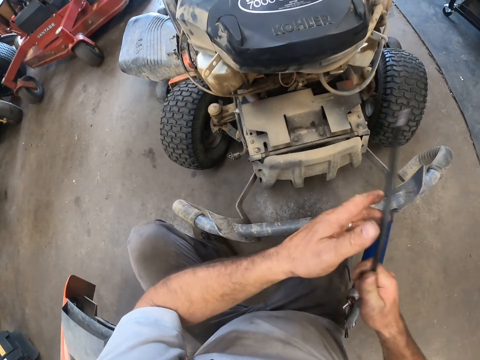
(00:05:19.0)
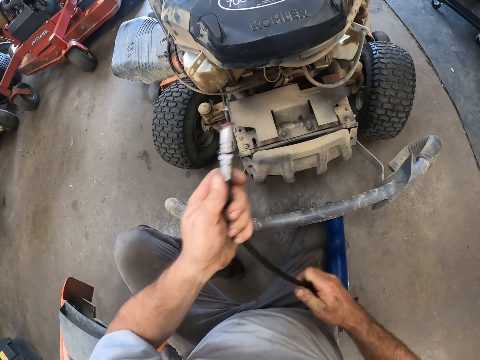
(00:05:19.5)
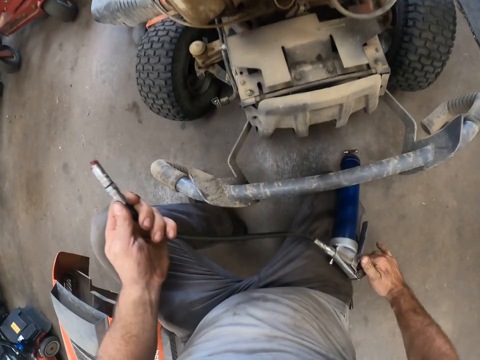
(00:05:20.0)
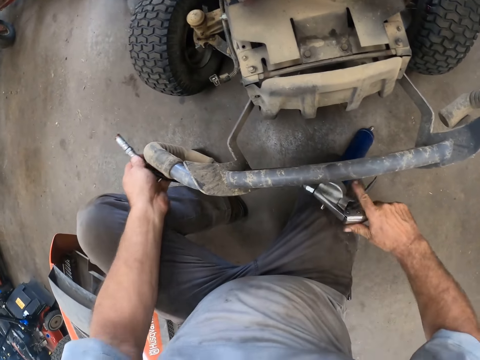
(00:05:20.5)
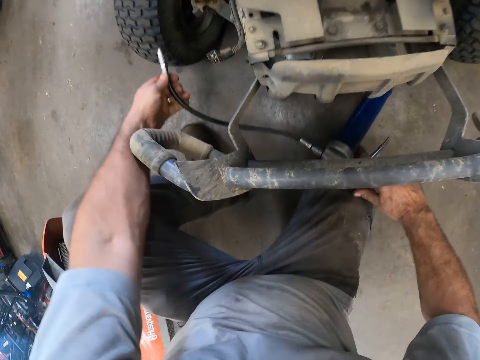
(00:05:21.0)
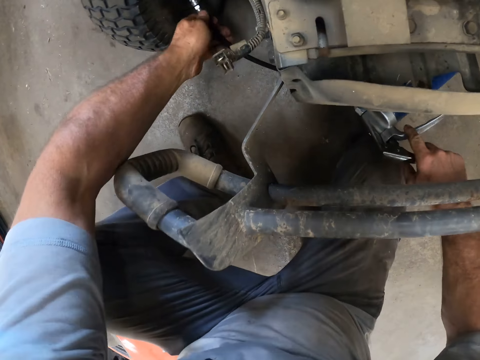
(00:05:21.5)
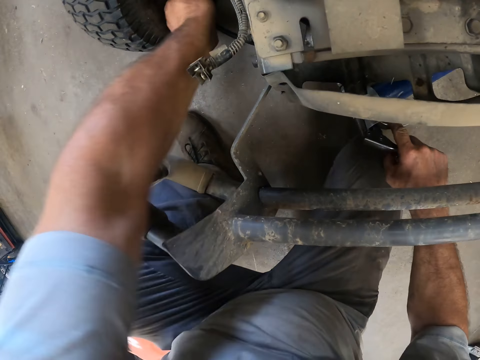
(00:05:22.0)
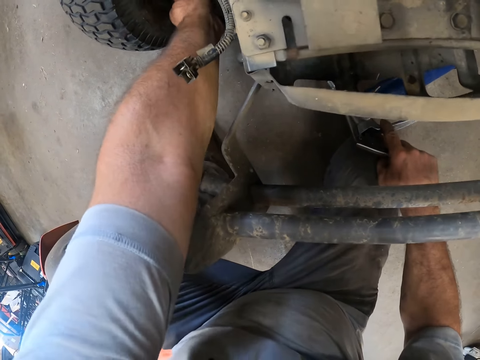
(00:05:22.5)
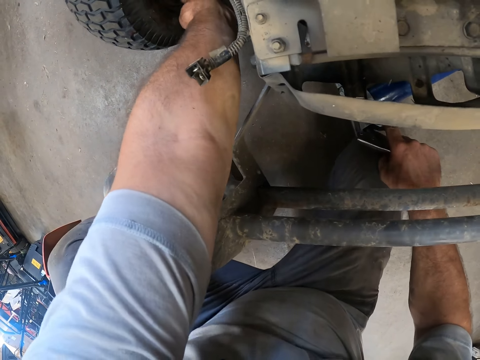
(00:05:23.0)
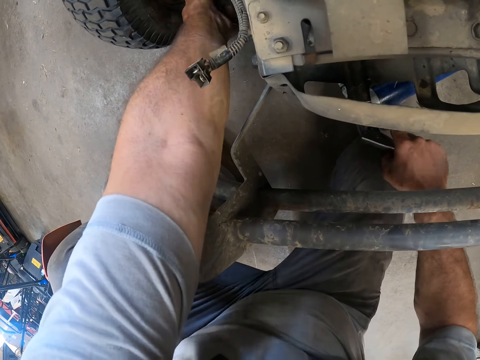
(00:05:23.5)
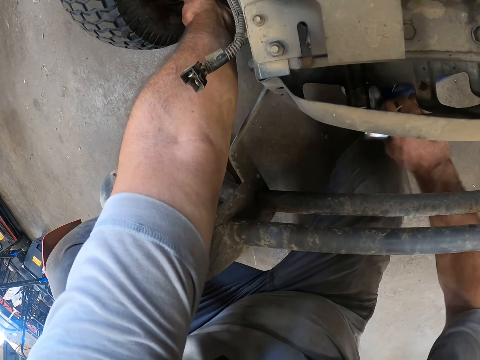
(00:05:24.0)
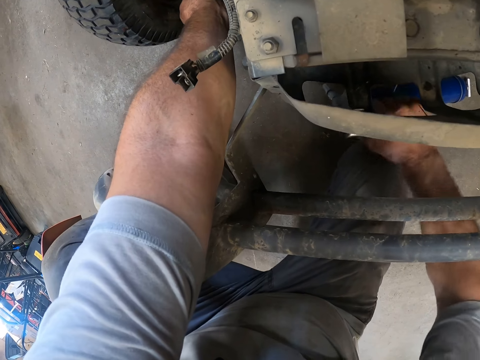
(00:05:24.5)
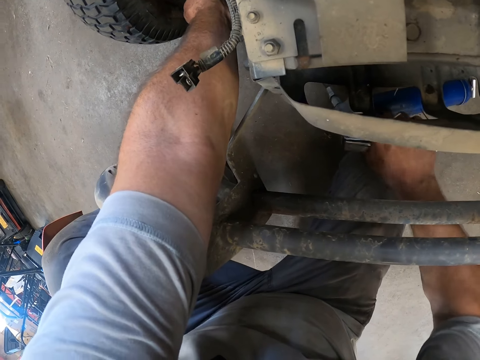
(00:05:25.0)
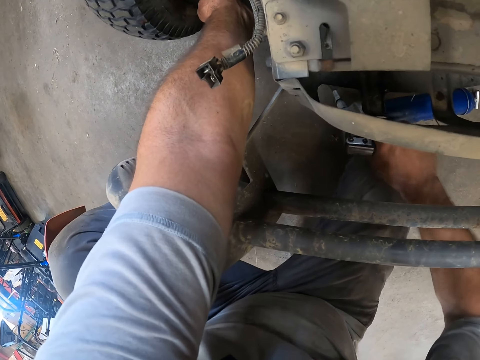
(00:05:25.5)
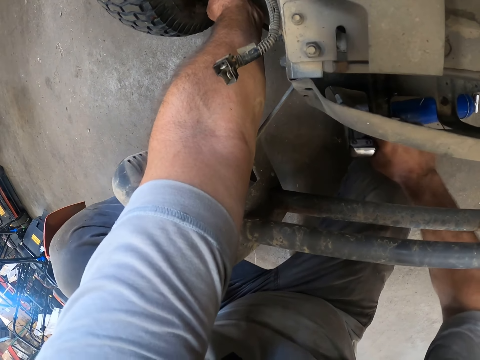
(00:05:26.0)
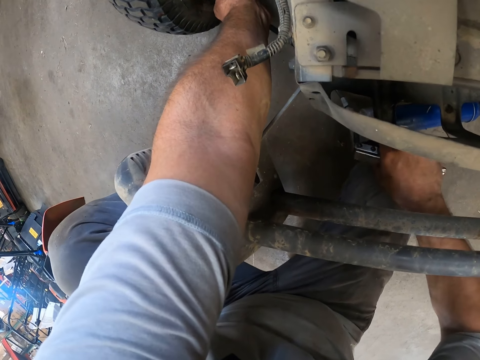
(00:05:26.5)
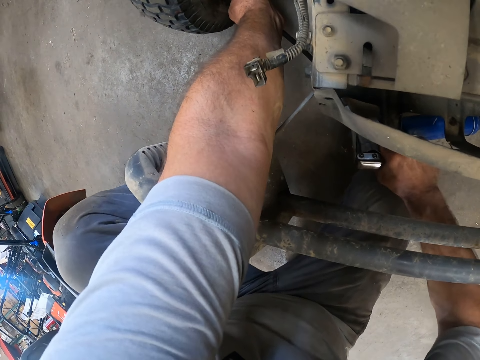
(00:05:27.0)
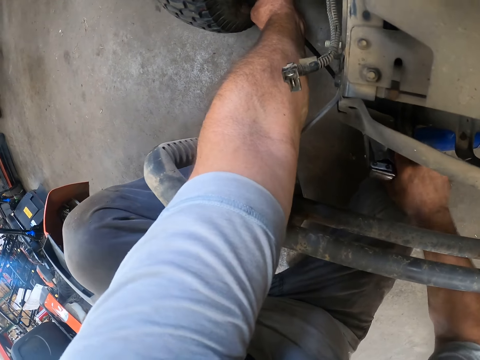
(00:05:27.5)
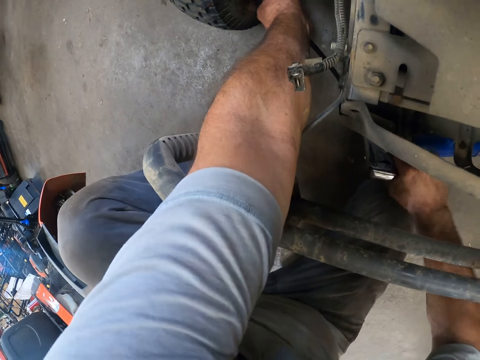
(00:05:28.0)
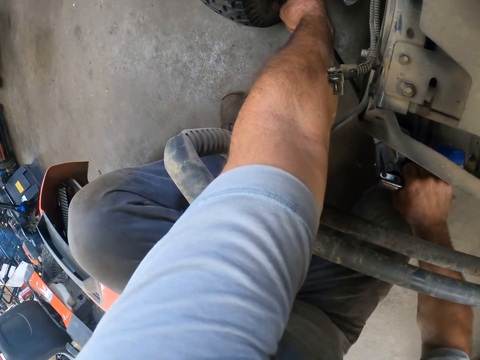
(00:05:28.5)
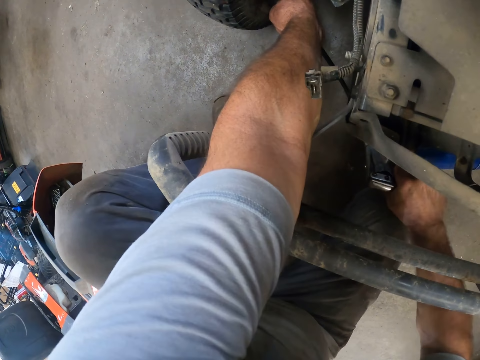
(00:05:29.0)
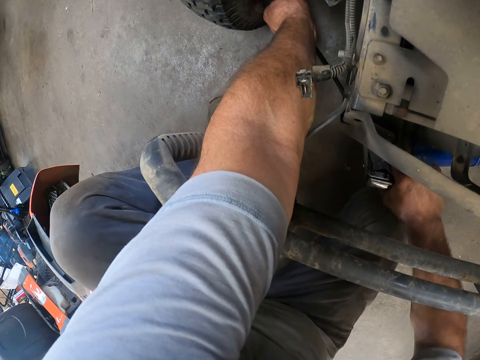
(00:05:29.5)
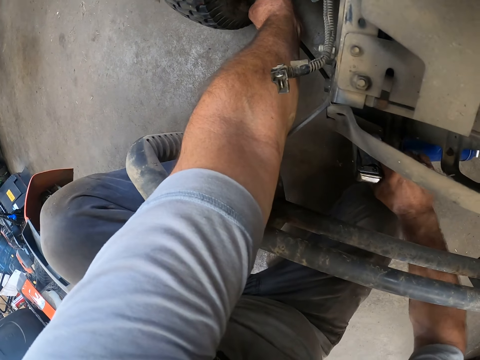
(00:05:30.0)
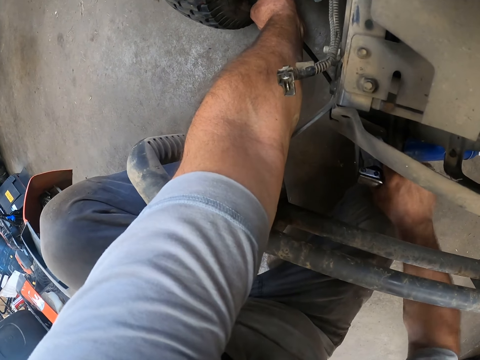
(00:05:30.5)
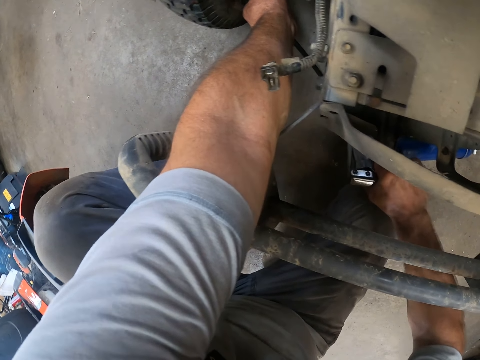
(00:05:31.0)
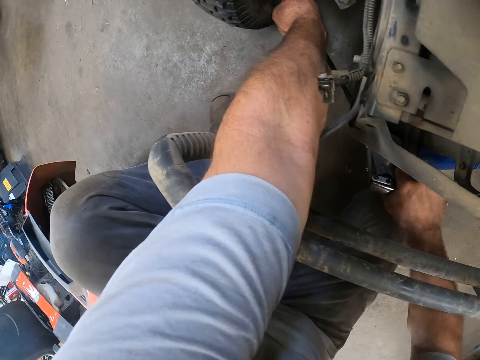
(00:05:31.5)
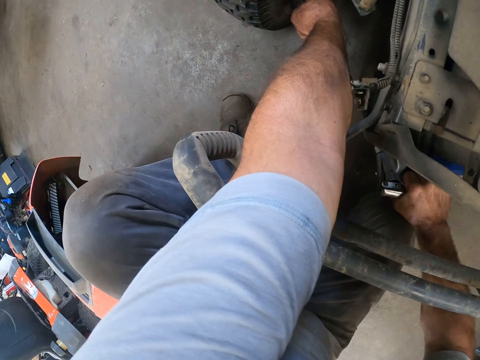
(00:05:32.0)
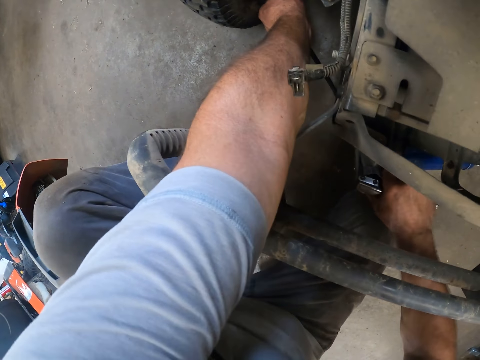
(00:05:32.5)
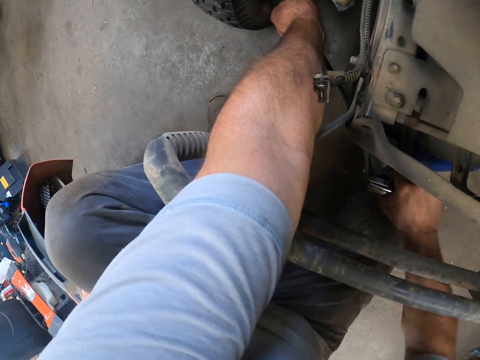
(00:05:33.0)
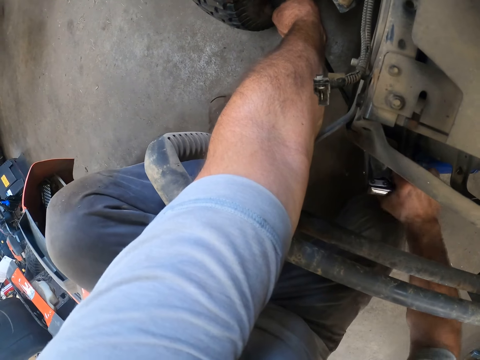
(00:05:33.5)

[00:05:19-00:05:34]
The camera wearer transfers the pump from his right hand to his left hand. He holds the pump with his right hand. He puts the pump under the tire with both hands. He fixes the hand air pump on the wheel. He presses the pump with his right hand. He pumps air in the wheel.

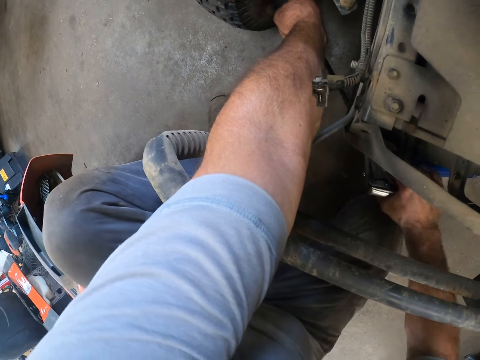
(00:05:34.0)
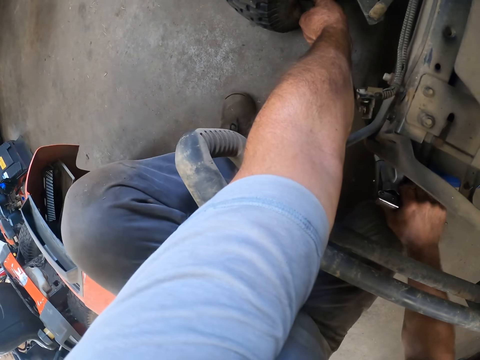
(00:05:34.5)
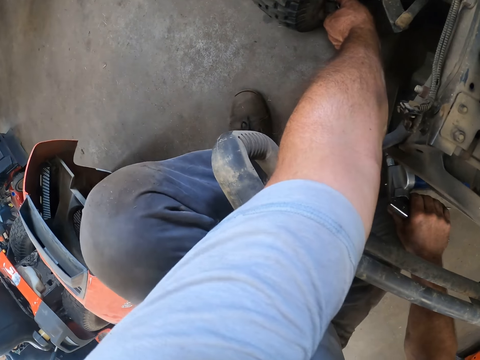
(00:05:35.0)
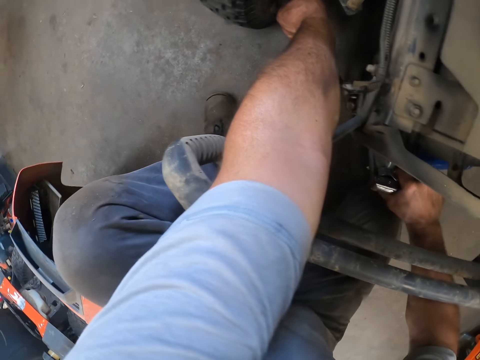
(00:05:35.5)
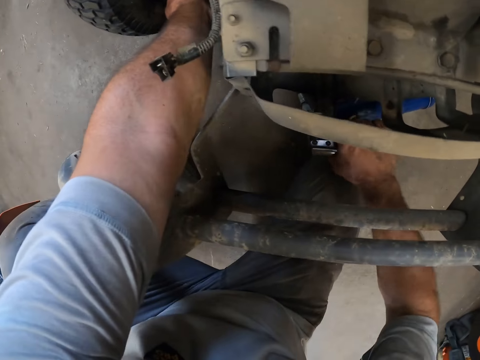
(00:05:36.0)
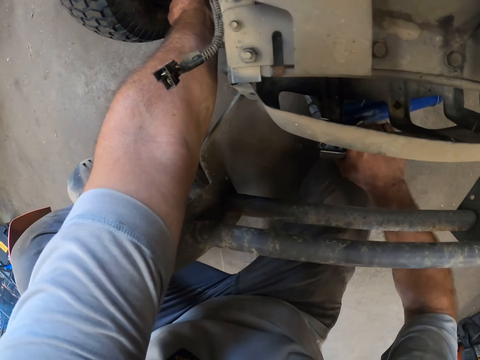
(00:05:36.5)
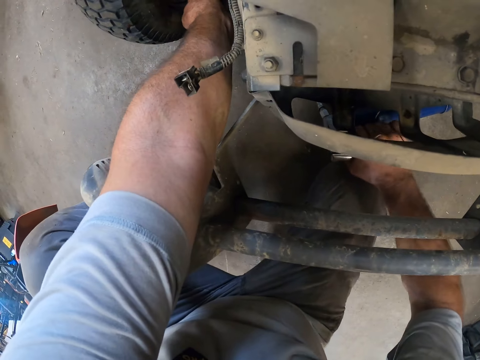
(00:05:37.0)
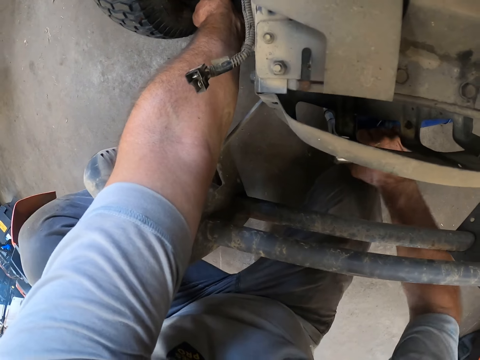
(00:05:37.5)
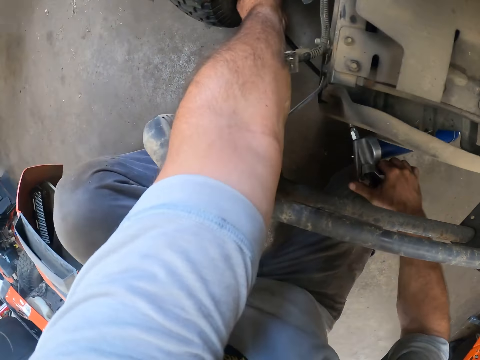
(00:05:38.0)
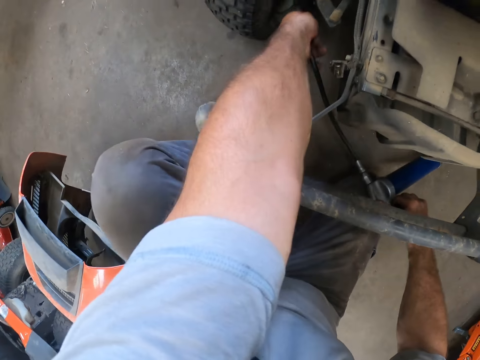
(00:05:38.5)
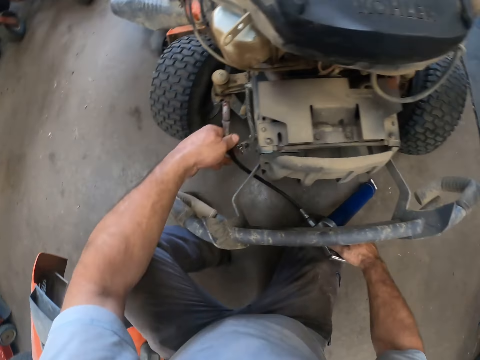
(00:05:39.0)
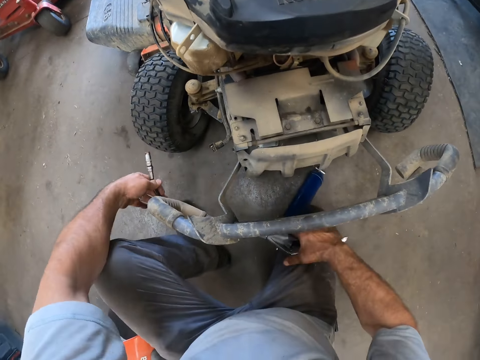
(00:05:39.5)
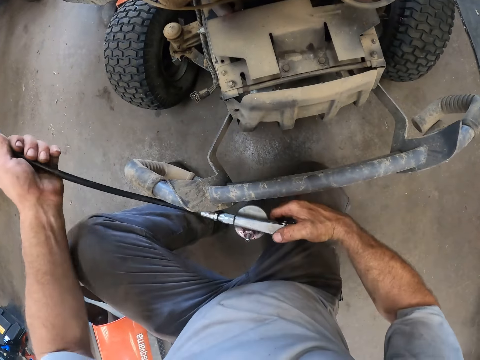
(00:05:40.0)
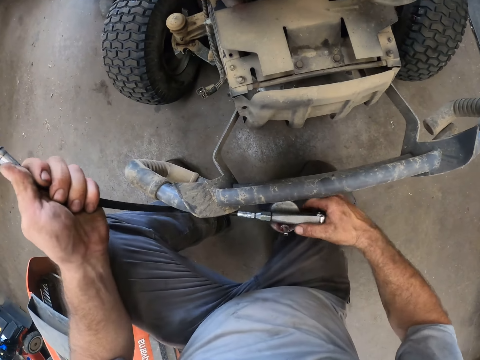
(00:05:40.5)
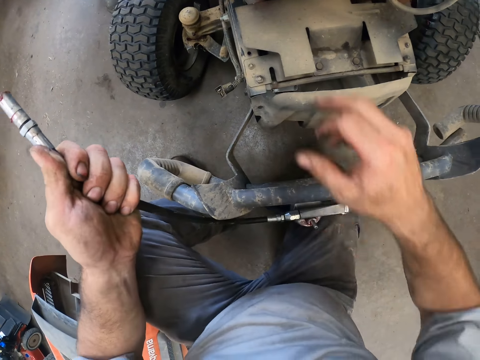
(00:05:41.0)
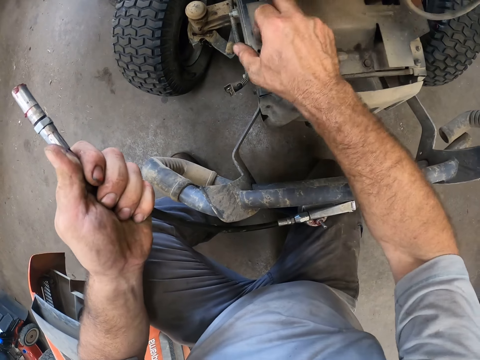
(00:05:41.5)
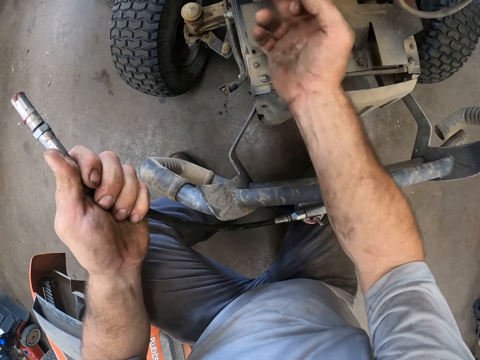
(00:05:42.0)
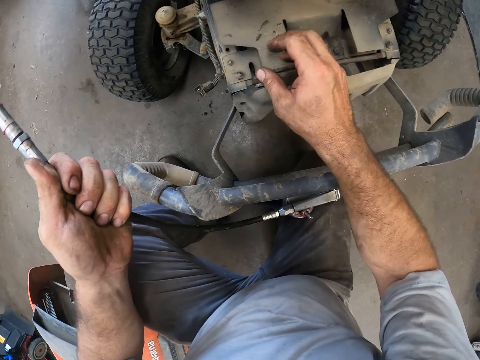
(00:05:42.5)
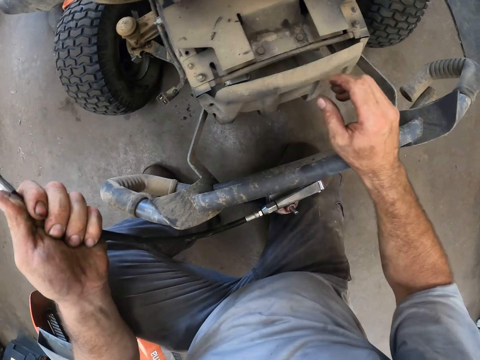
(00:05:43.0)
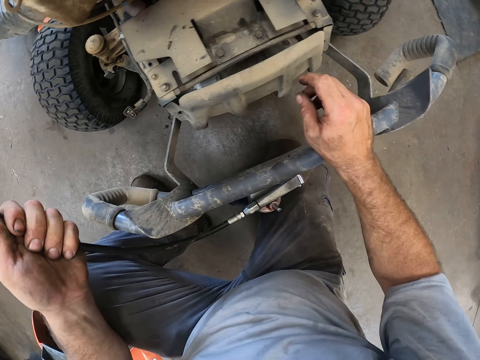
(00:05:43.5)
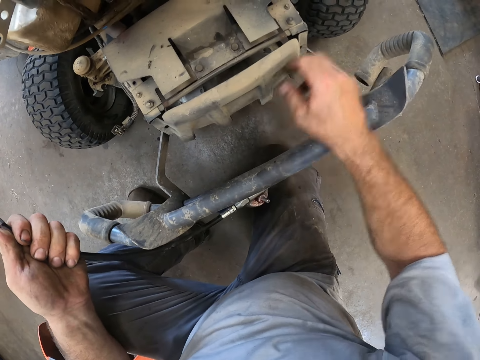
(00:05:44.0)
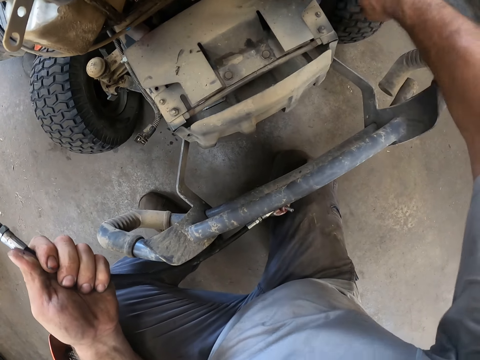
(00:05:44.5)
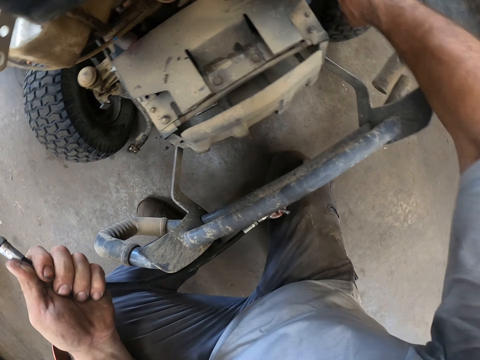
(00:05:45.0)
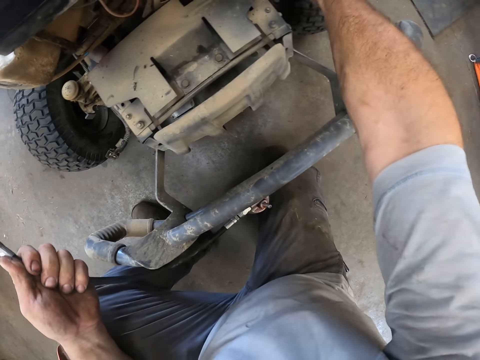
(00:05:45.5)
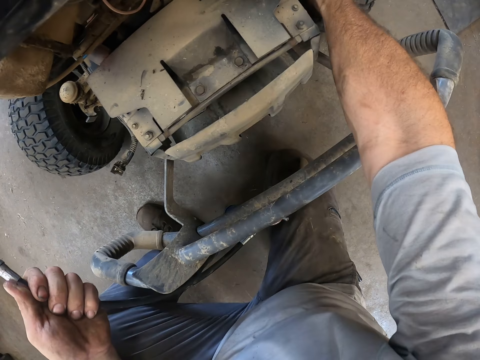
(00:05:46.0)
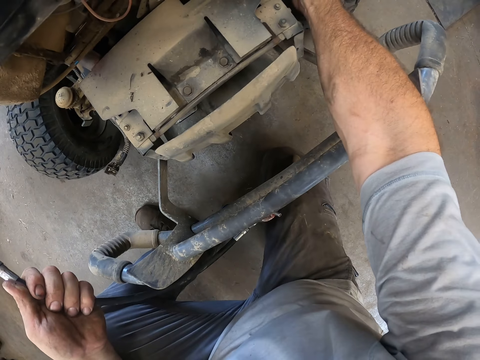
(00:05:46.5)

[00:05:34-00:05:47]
The camera wearer removes the pump from under the lawn mower. He removes his right hand from the pump. He looks at the pump. He rubs his right hand on the lawn mower briefly. He puts his right hand on the lawn mower. He puts his right hand into the lawn mower. He holds the wheel of the lawn mower.
